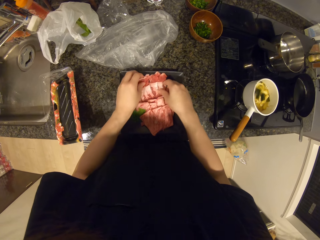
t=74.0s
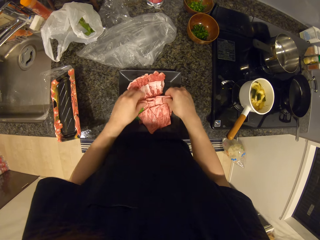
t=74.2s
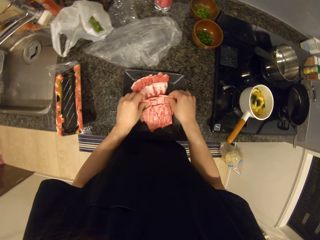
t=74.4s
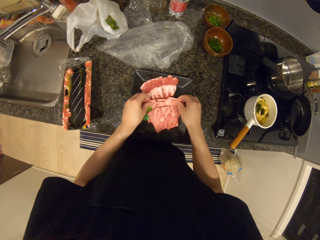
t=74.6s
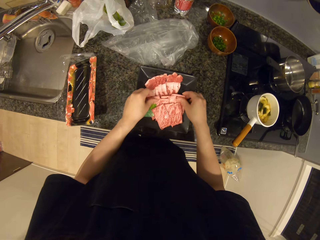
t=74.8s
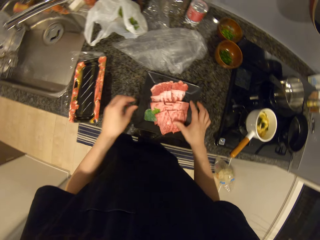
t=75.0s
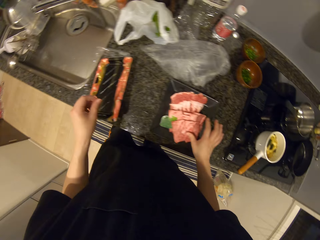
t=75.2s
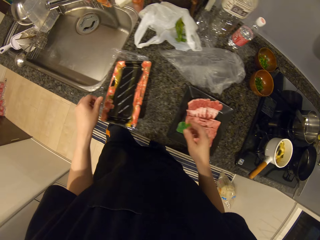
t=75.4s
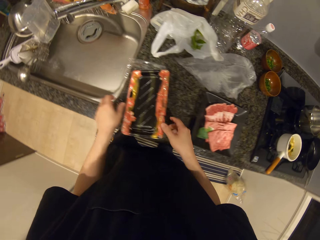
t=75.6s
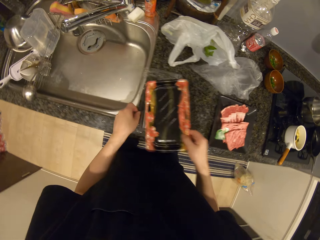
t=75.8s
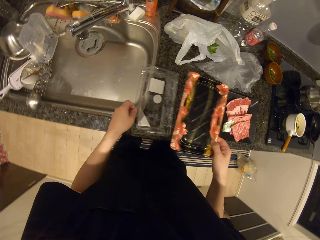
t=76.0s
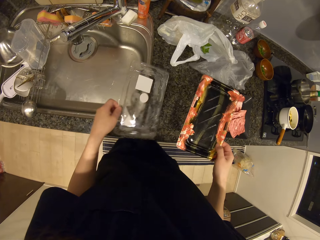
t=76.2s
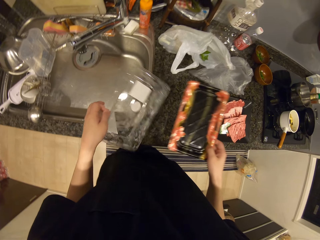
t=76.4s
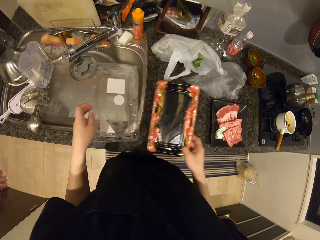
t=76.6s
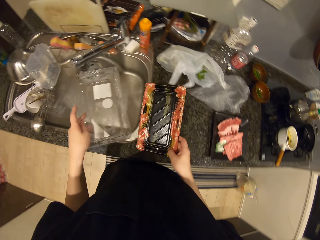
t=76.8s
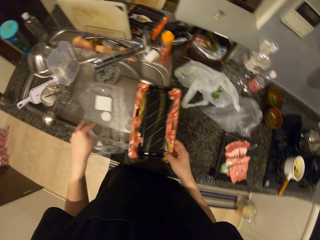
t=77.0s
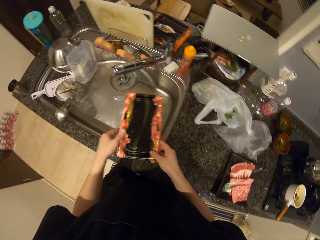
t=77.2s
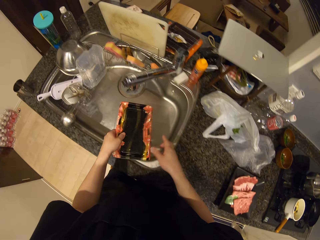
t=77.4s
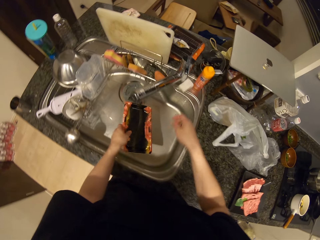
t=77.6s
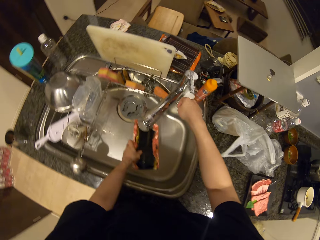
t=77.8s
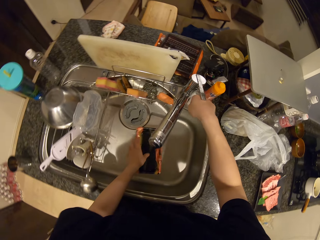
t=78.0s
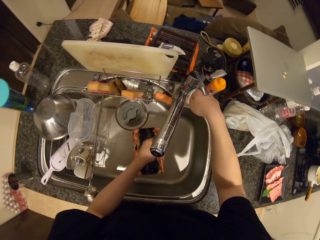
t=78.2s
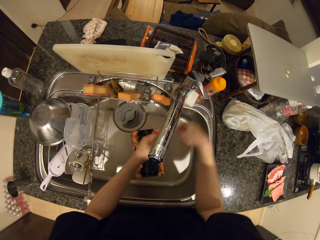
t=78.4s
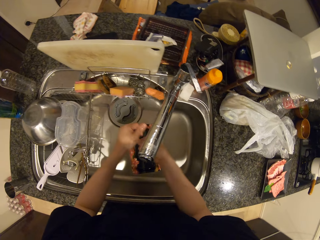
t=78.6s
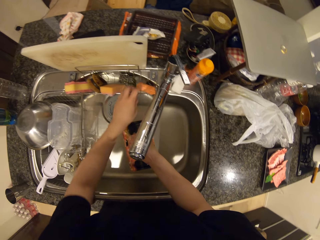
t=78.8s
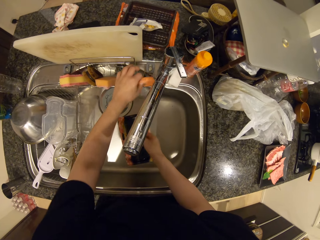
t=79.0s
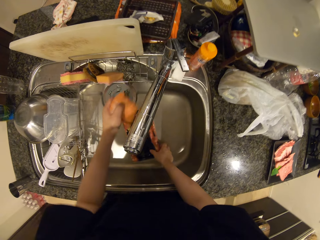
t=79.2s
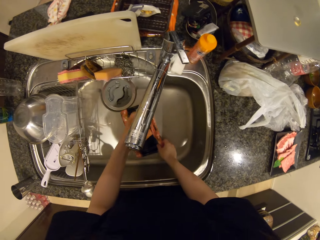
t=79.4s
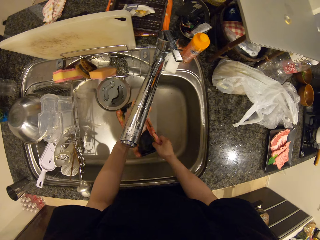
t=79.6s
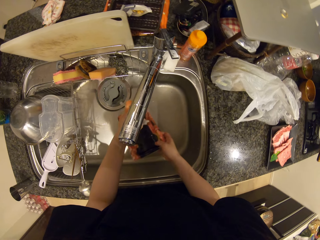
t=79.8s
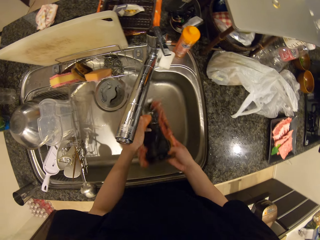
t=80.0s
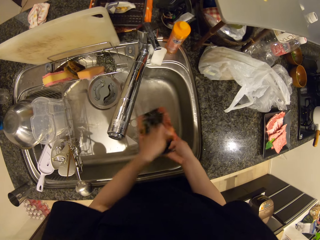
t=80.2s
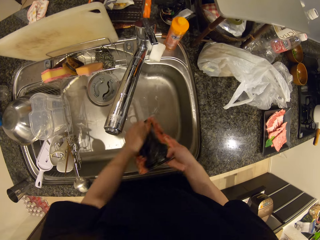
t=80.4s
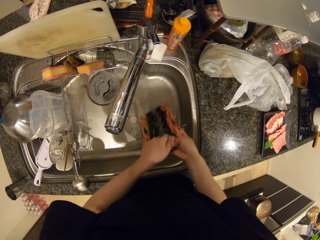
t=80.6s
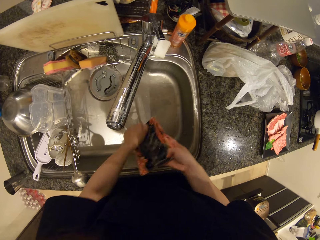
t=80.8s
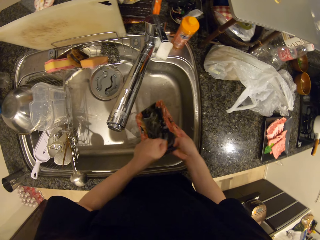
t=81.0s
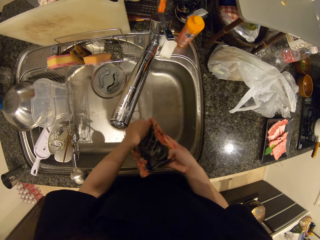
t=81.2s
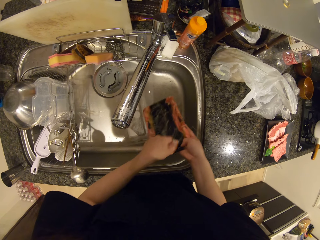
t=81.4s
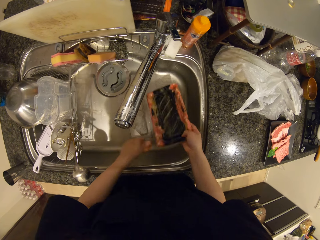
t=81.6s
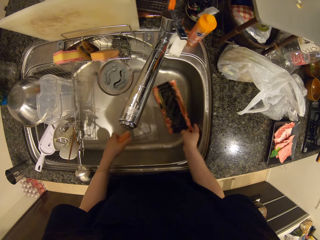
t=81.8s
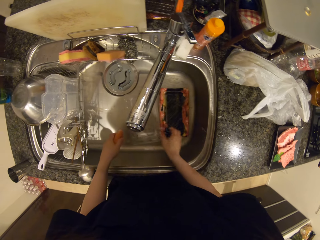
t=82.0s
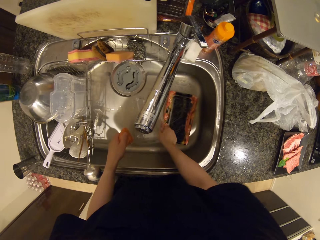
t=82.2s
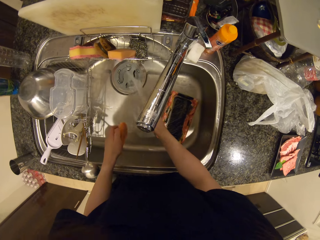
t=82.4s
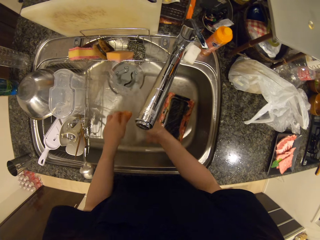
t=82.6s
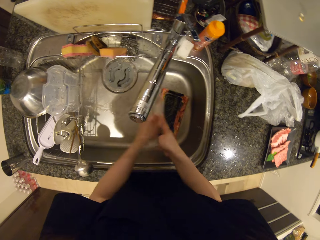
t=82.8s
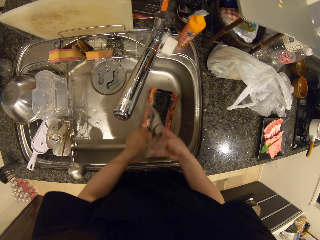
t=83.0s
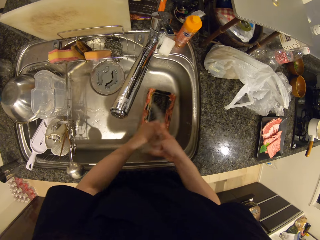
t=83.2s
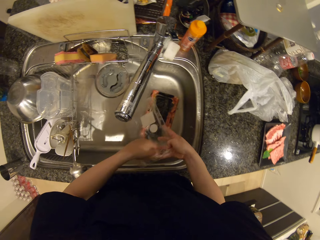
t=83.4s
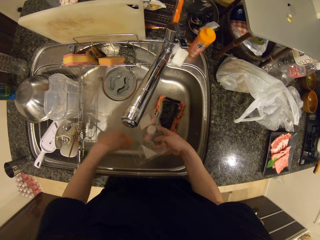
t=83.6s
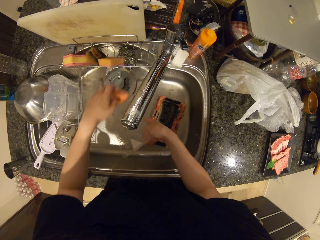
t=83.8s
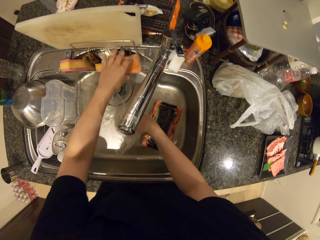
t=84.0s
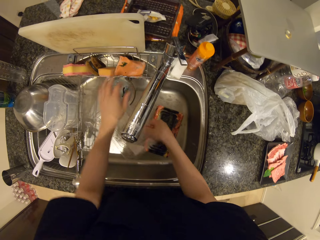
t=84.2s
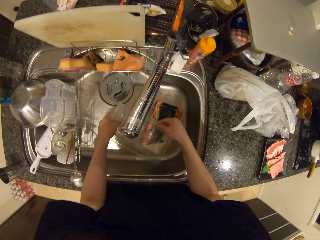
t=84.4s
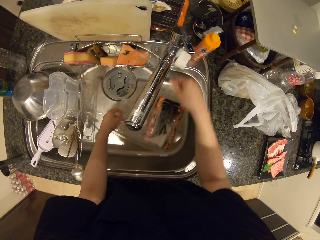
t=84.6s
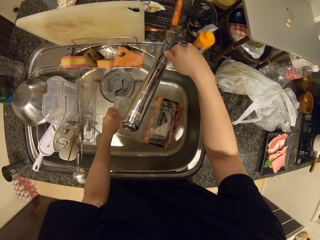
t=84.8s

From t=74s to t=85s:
The camera wearer picks up the pack from the table with his right hand. He picks up the lid of the pack from the table with his left hand. He drops the pack in the wash basin. He holds the soap. He picks up a sponge from the wash basin with his left hand. He washes the pack in the wash basin. He drops the pack in the wash basin. He washes the lid of the pack in the wash basin. He drops the sponge with his left hand. He rinses the lid of the pack.

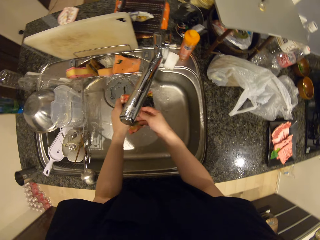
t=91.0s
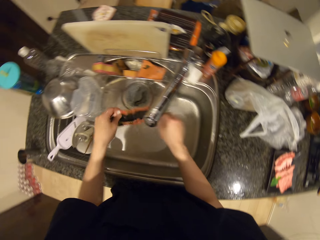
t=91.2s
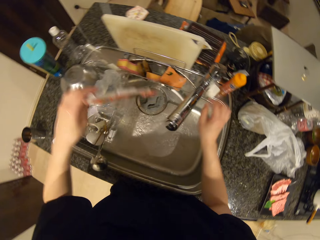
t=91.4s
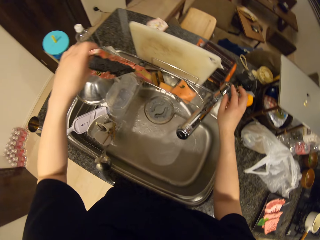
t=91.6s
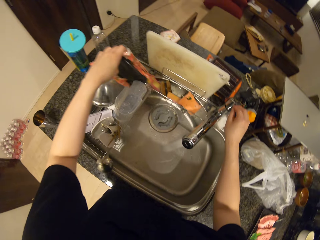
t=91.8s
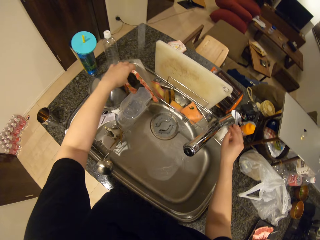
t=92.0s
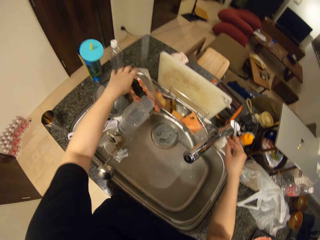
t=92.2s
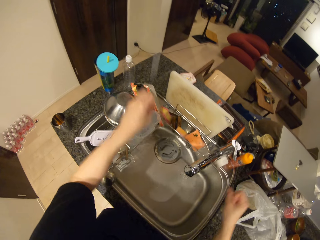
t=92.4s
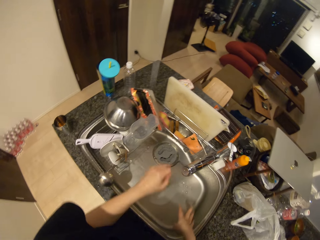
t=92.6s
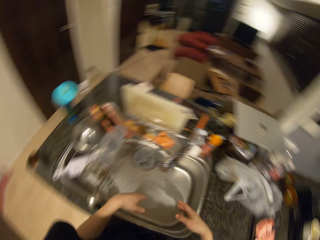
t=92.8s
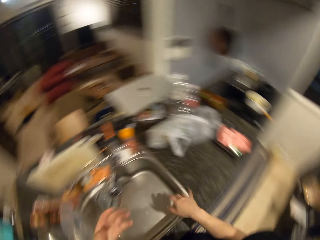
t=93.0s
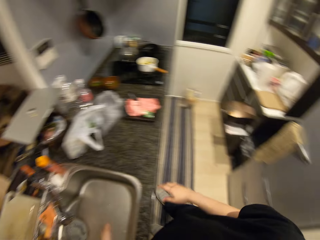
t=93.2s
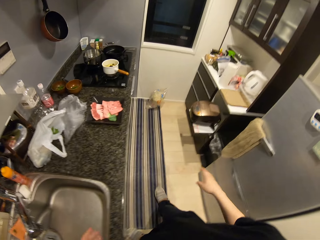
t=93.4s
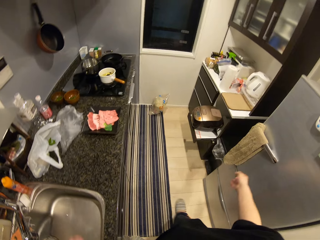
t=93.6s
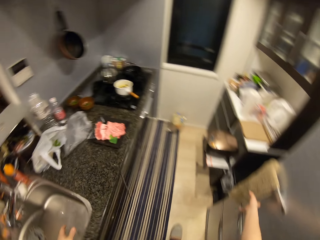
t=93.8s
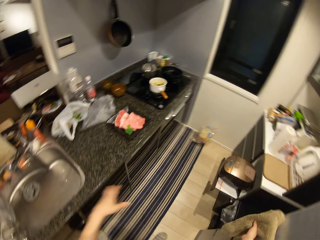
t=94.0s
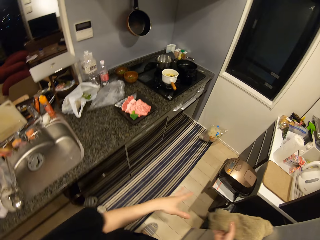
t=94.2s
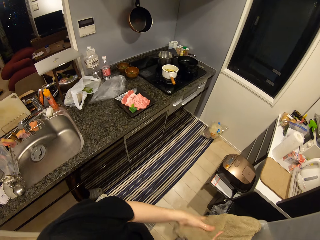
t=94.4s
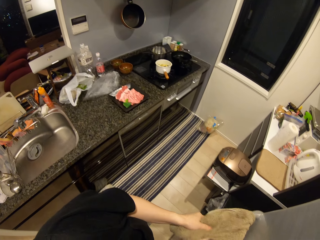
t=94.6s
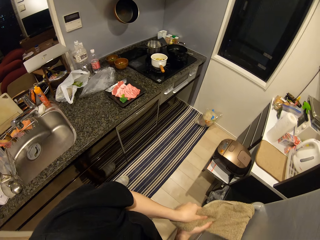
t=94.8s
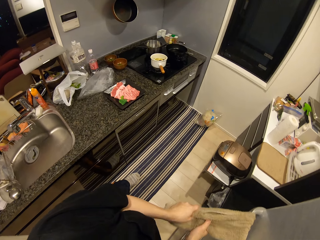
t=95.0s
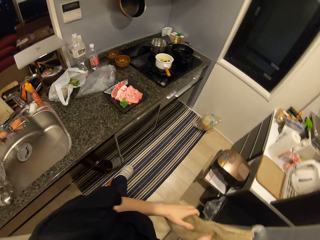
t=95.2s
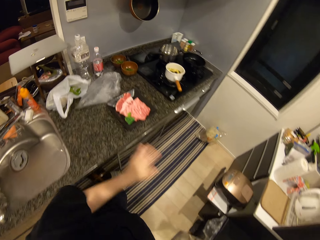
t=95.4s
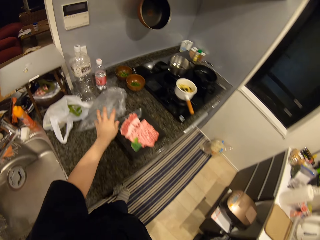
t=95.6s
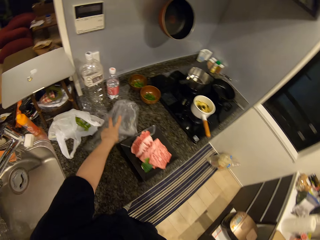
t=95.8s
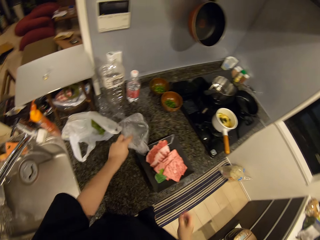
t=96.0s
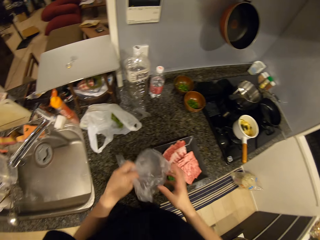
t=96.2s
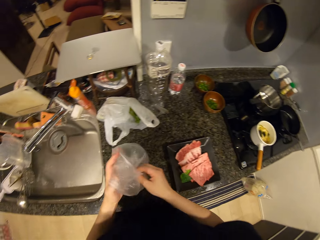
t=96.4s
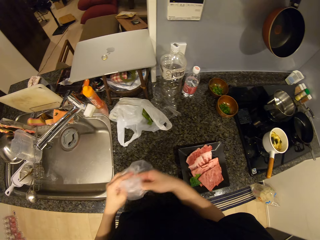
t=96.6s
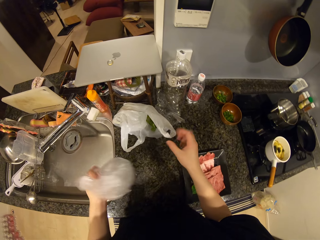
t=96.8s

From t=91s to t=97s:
The camera wearer puts the tray in a rack. He drops the pack on the wash basin with his left hand. He turns. He dries his hand with a hand towel. He cleans his hands with a cloth. He picks up a polythene or cling film from the table with his left hand. He folds the cling film.

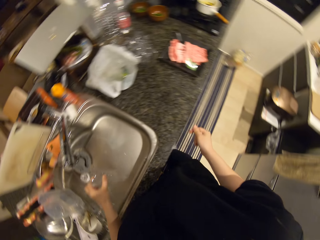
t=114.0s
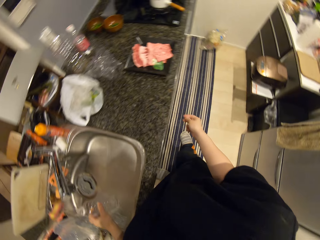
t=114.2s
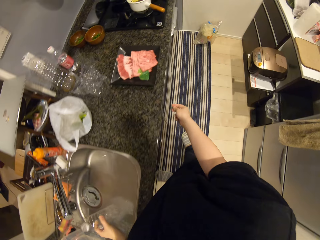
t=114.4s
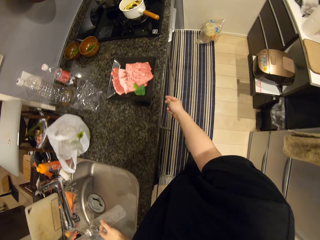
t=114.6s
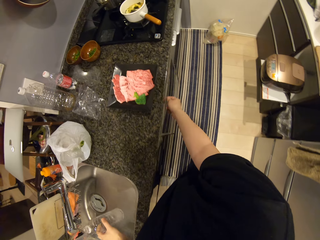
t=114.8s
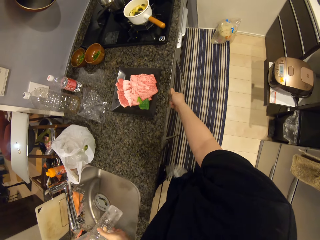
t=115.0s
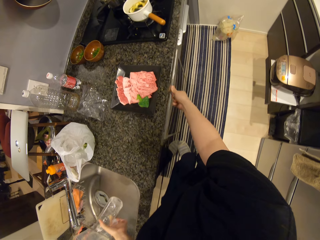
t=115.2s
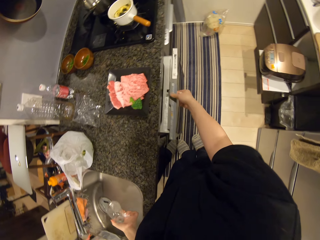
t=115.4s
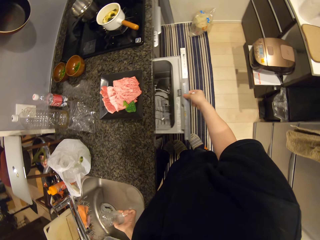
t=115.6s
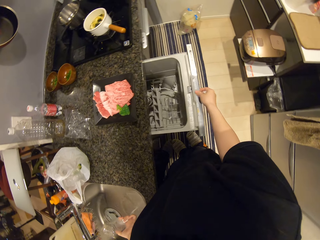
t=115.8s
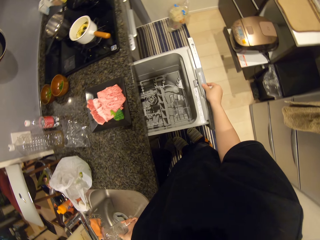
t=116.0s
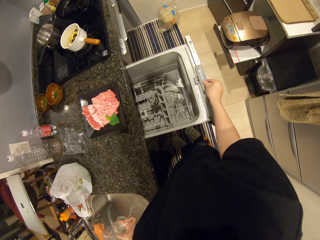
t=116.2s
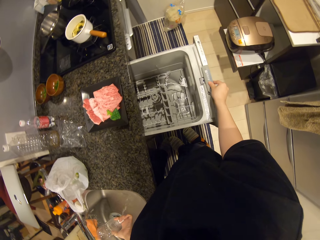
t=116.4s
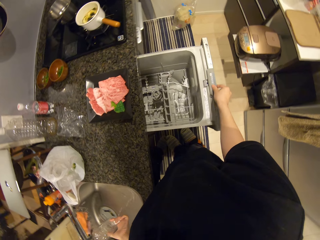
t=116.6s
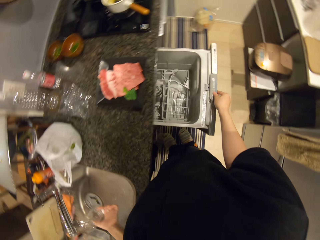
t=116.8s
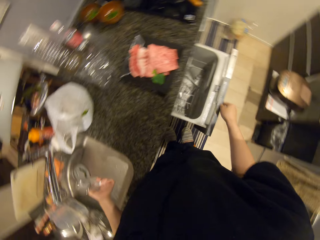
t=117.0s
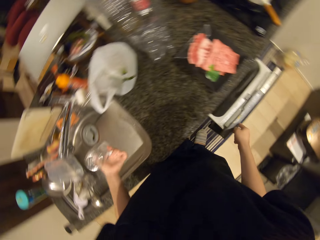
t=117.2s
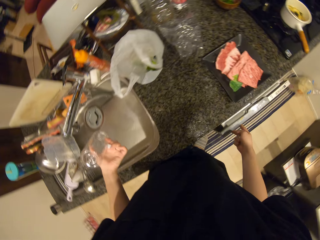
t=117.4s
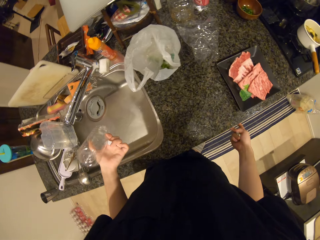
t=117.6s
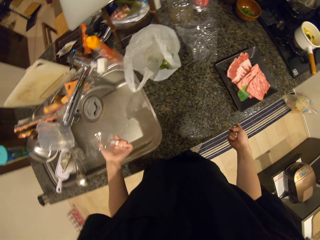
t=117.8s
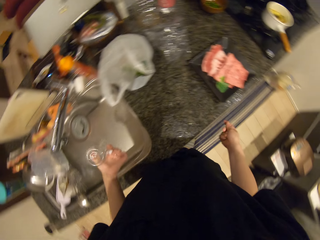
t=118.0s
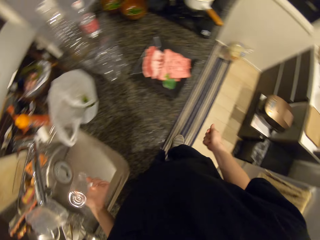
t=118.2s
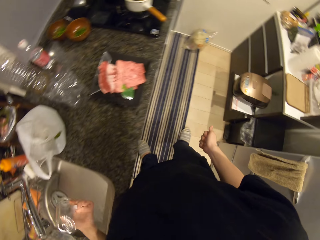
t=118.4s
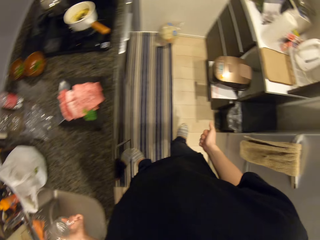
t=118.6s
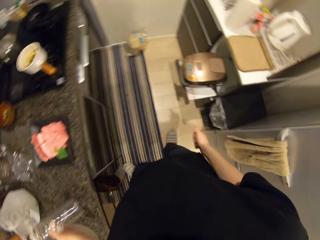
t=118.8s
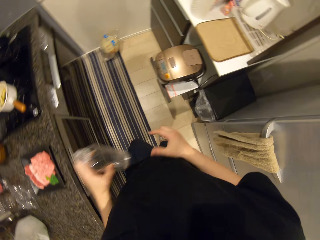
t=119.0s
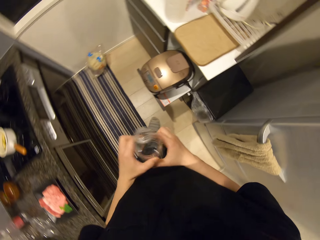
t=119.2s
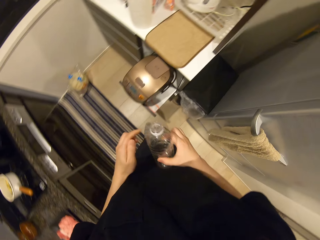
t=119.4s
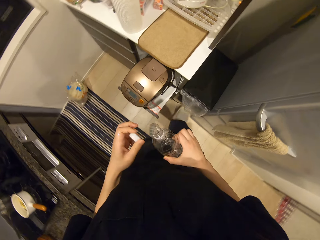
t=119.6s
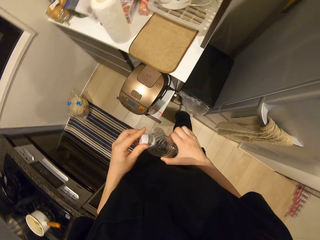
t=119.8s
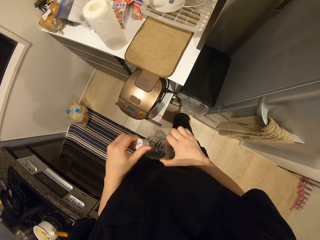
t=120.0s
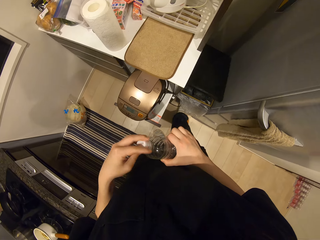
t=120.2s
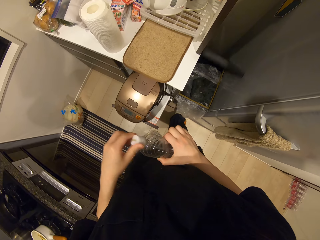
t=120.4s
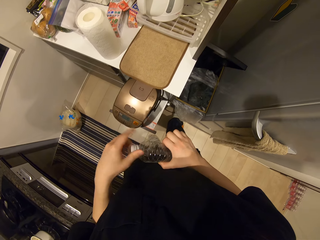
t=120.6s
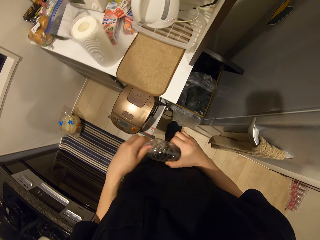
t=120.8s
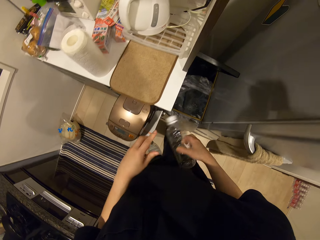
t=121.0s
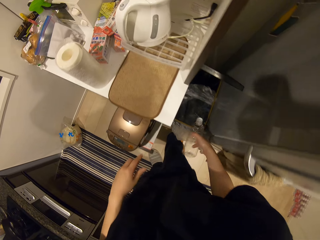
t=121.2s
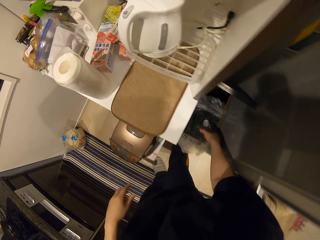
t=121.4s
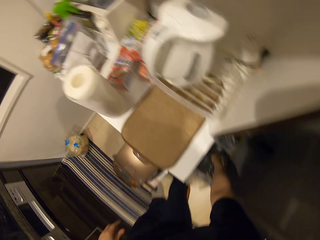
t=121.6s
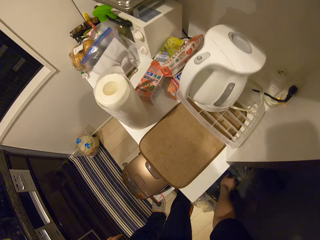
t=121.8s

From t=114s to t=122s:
The camera wearer shakes the container with his left hand. He moves towards a drawer. He opens the drawer with his right hand. He closes the drawer with his right hand. He shakes off water on the bottle. He turns. He covers the container.
